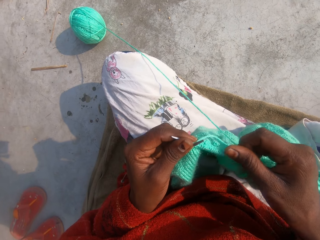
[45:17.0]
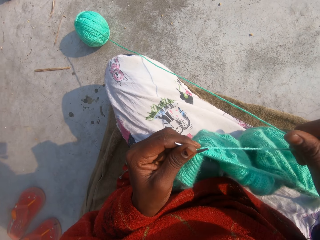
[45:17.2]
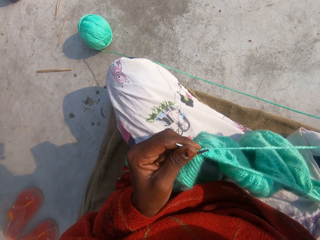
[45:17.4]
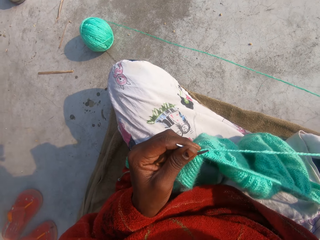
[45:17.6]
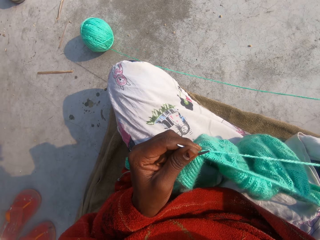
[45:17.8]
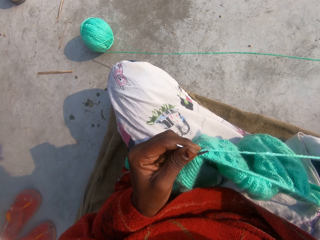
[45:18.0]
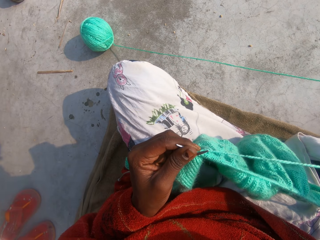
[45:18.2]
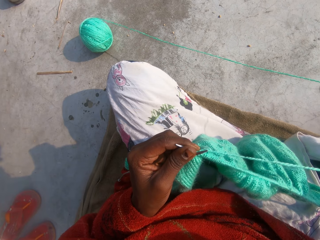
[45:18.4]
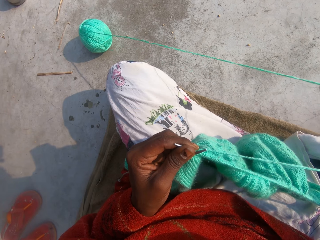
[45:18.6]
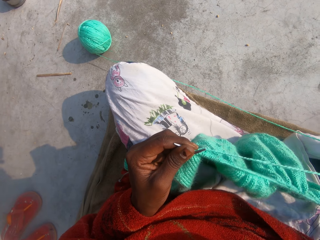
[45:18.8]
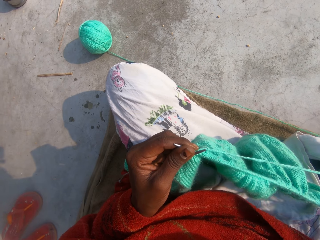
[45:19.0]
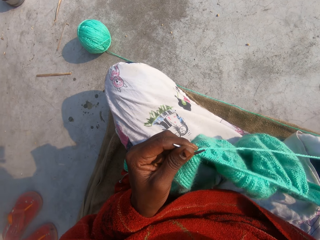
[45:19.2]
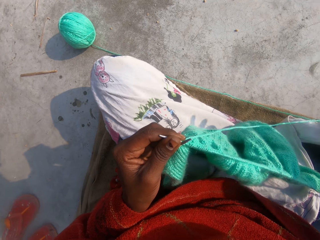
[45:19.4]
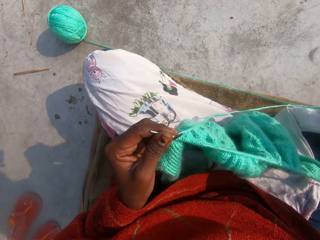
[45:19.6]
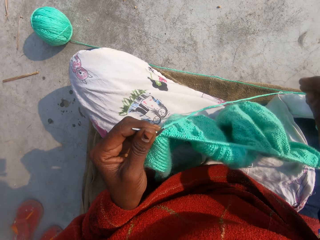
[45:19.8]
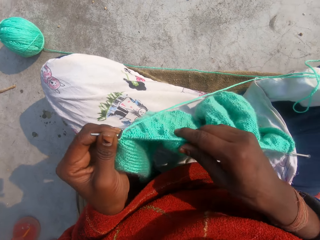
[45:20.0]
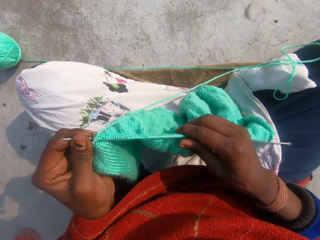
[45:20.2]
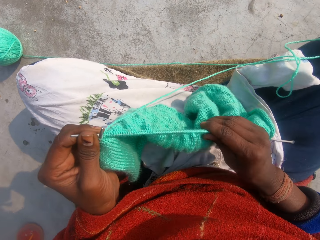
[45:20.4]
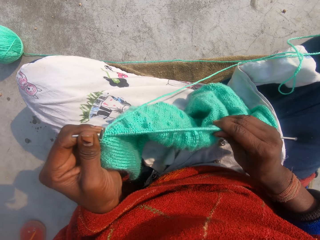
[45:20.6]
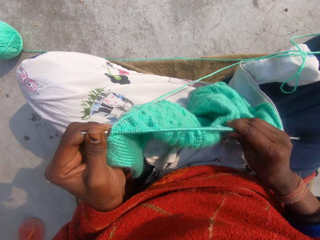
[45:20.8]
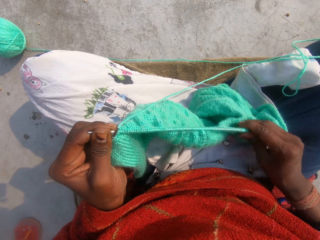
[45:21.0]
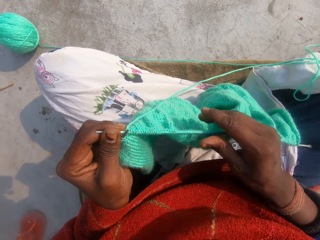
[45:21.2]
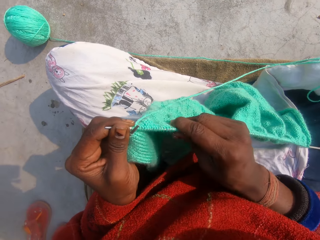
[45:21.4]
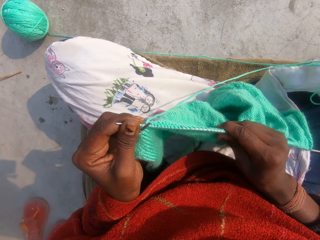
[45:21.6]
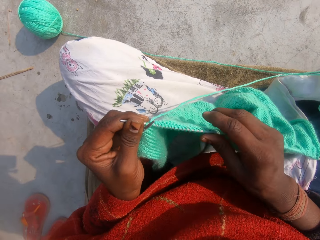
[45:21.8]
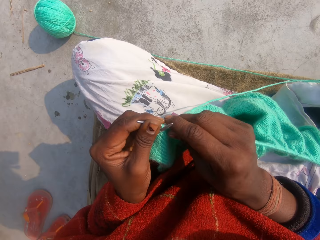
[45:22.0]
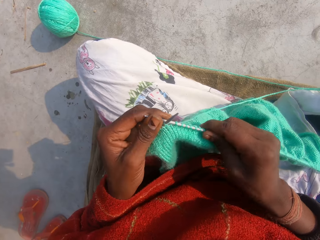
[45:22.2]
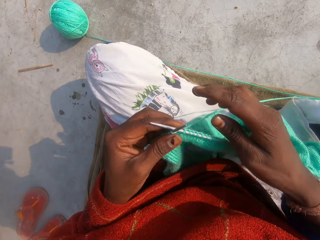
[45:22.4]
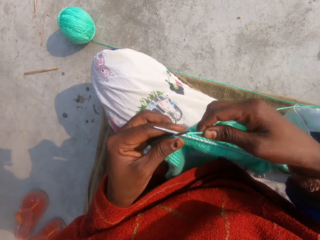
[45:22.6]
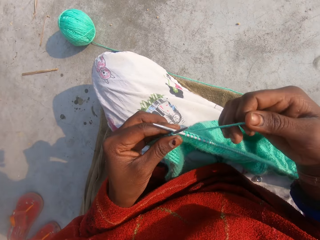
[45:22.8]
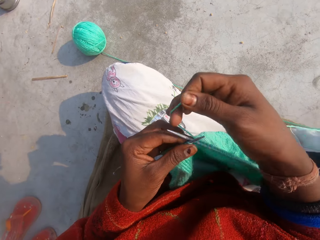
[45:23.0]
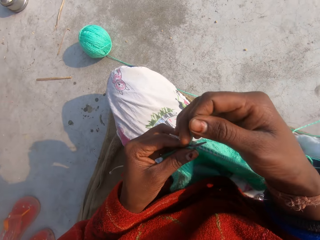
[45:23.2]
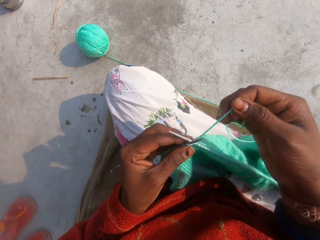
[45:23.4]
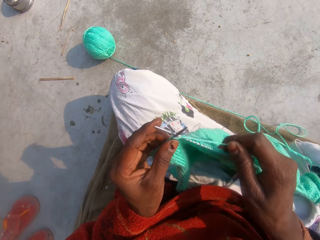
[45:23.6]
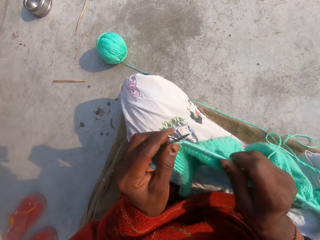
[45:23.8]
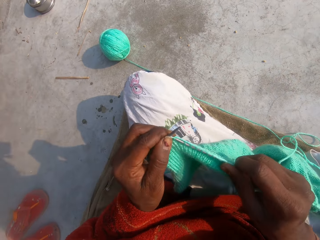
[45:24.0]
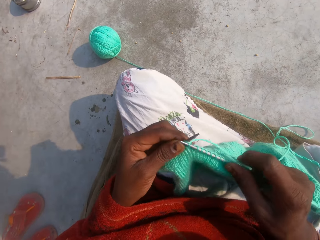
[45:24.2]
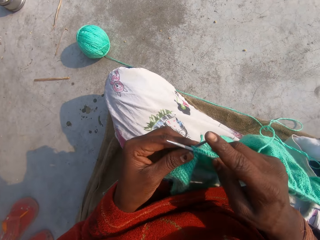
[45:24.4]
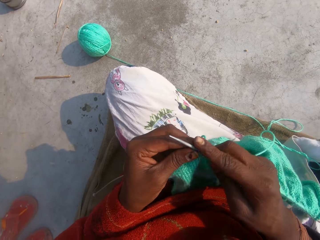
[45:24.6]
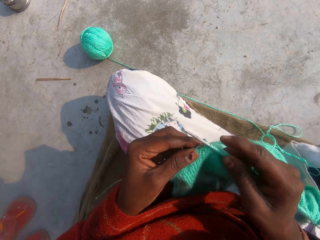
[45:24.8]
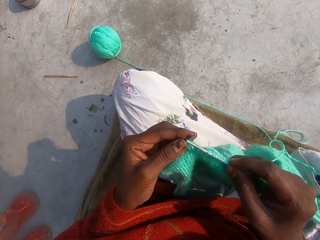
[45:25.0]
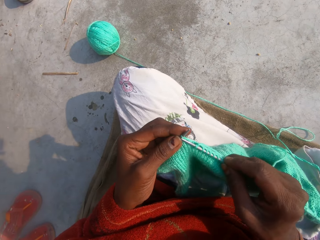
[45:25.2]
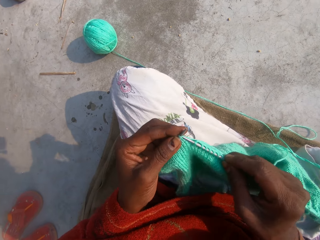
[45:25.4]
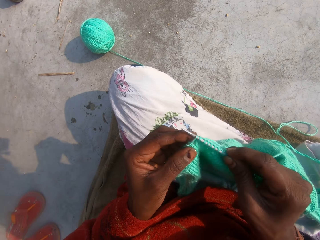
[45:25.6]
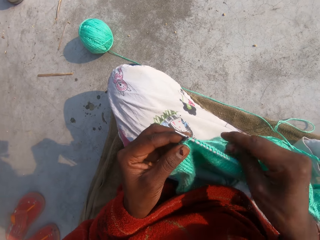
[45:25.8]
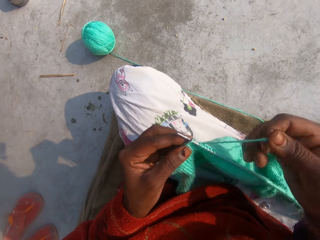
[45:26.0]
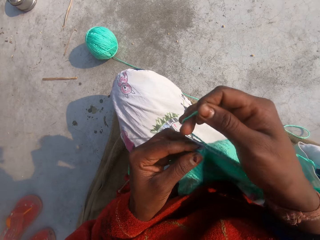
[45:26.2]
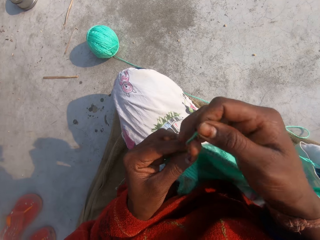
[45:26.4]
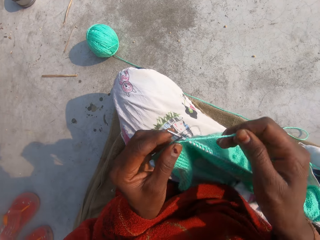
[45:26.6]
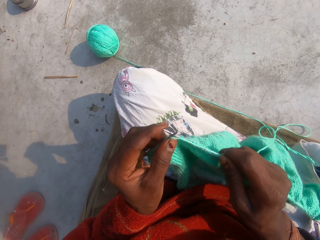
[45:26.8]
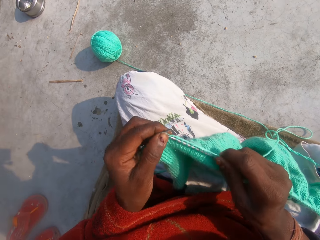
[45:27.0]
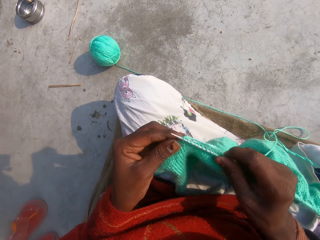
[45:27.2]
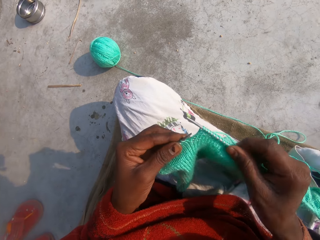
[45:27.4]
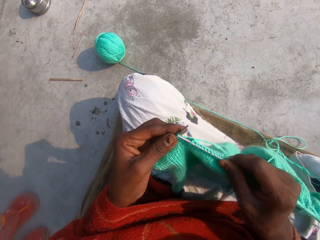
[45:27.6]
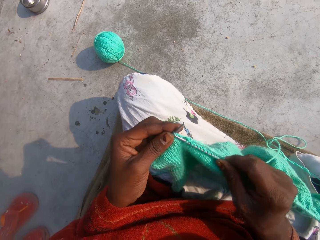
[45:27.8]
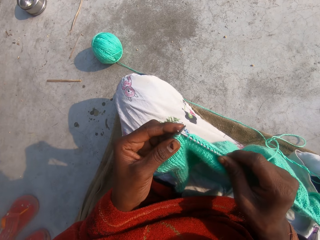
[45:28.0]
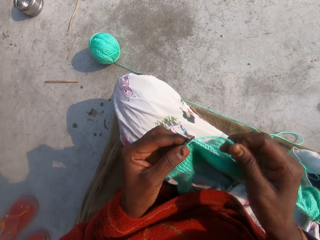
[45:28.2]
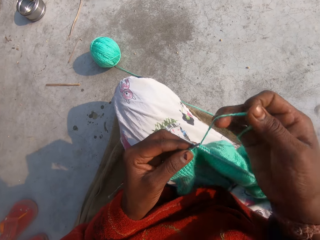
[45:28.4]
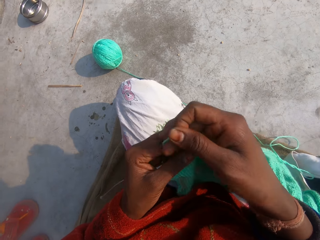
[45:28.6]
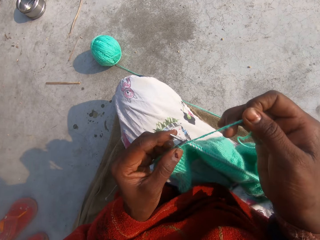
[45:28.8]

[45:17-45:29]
The camera wearer pulls the thread. She adjusts the wool on the knitting needle. She loops the thread. She knits the wool in her hands with the knitting needles. She loops the thread. She knits the garment.

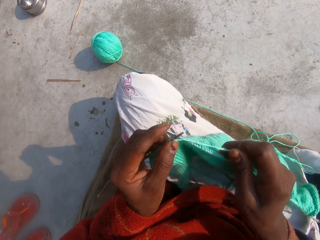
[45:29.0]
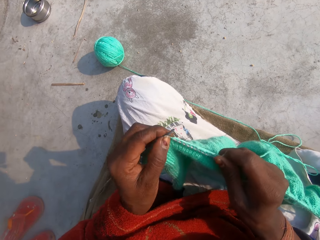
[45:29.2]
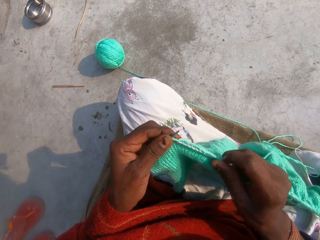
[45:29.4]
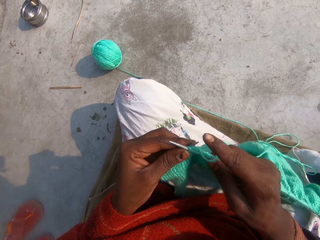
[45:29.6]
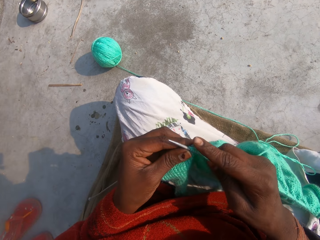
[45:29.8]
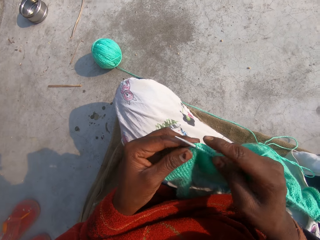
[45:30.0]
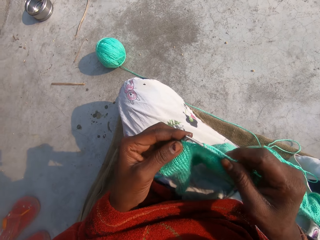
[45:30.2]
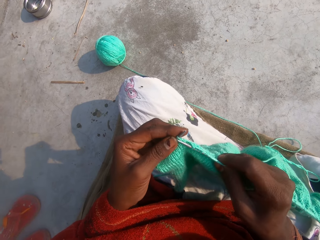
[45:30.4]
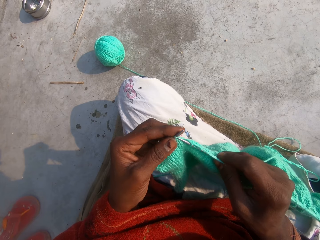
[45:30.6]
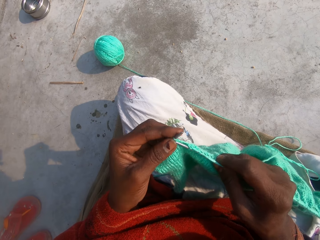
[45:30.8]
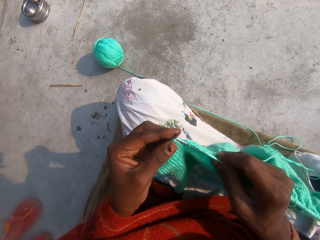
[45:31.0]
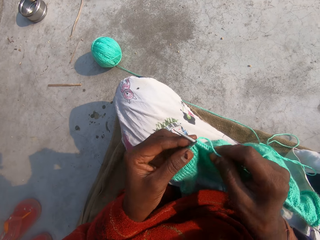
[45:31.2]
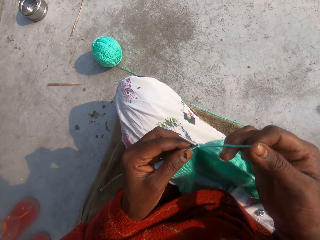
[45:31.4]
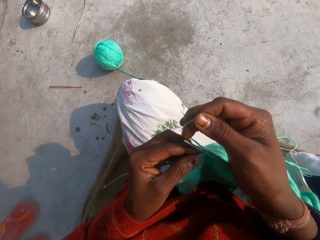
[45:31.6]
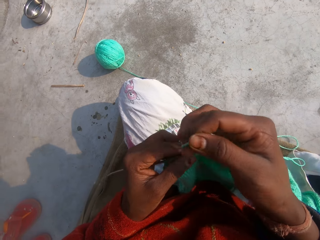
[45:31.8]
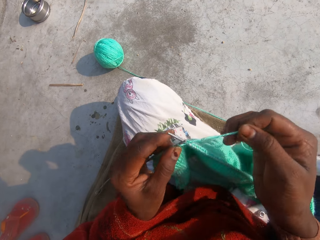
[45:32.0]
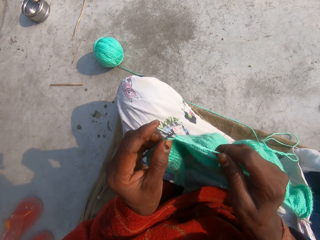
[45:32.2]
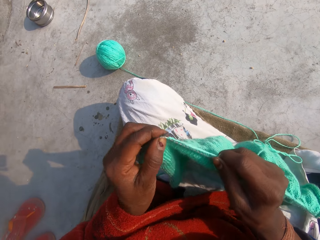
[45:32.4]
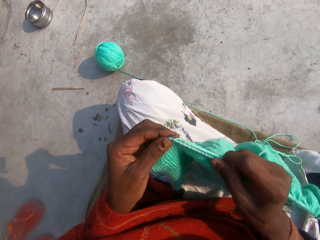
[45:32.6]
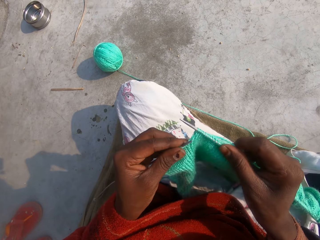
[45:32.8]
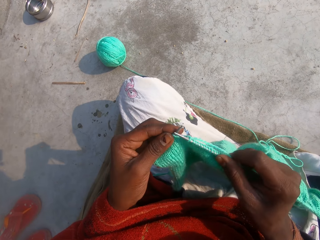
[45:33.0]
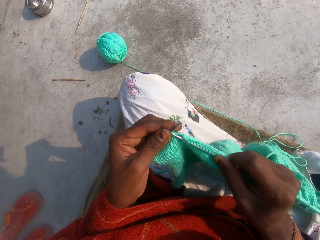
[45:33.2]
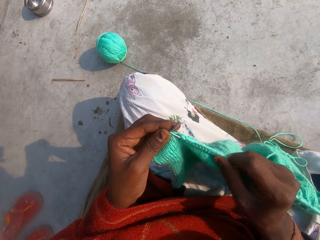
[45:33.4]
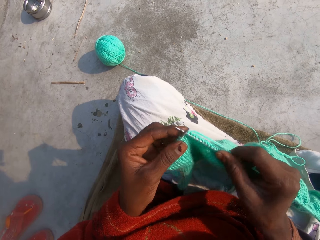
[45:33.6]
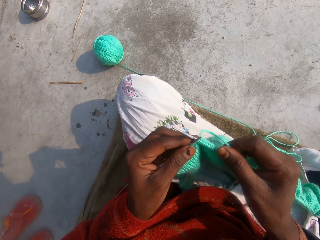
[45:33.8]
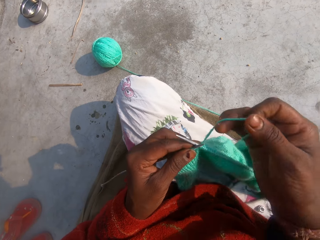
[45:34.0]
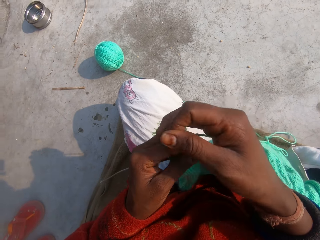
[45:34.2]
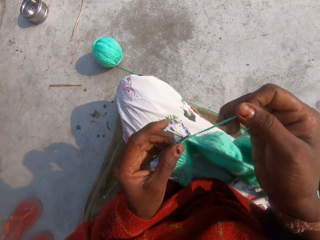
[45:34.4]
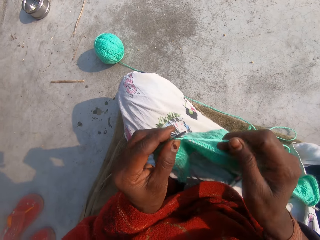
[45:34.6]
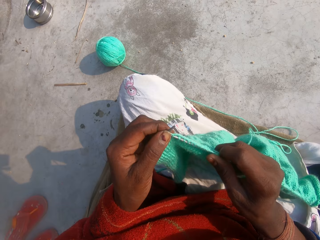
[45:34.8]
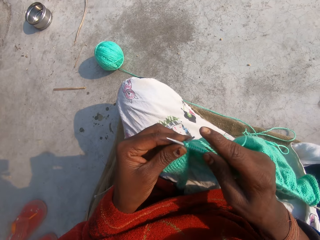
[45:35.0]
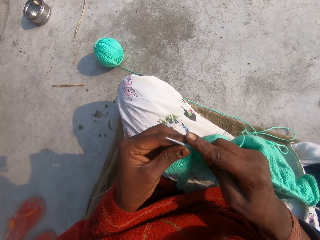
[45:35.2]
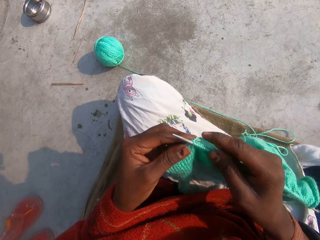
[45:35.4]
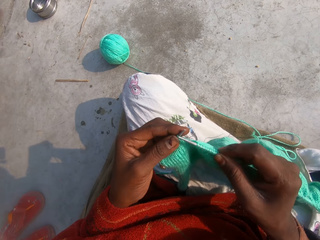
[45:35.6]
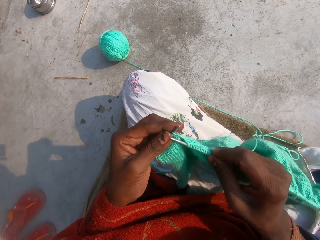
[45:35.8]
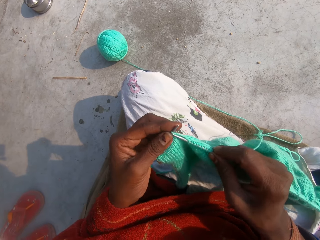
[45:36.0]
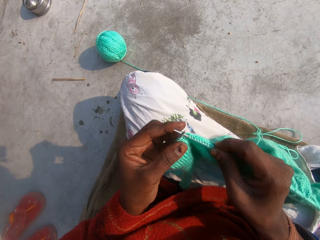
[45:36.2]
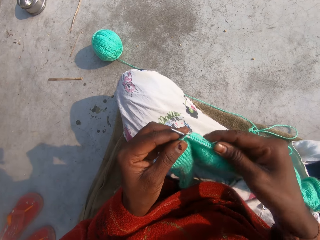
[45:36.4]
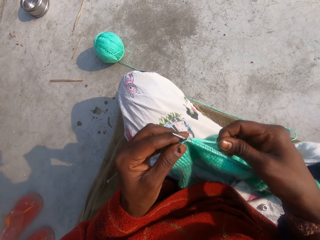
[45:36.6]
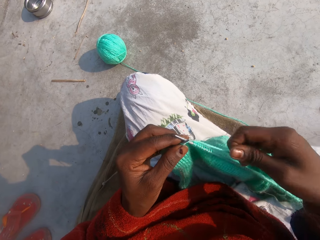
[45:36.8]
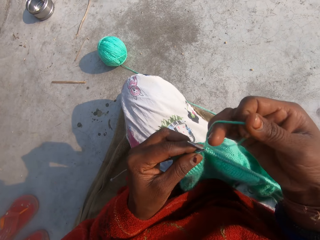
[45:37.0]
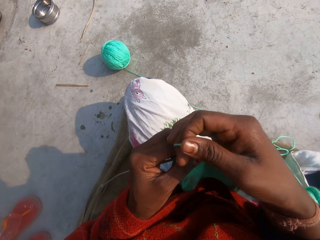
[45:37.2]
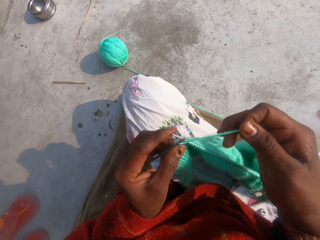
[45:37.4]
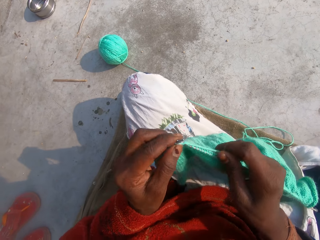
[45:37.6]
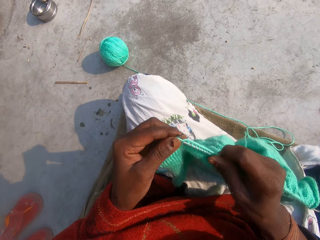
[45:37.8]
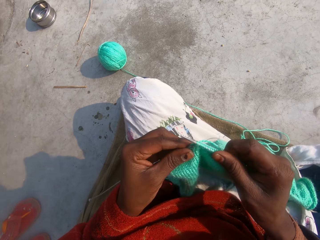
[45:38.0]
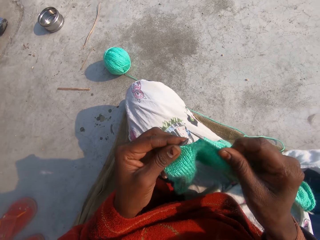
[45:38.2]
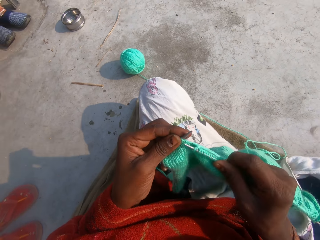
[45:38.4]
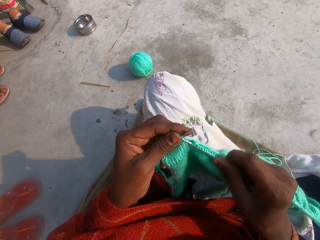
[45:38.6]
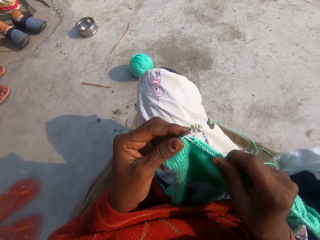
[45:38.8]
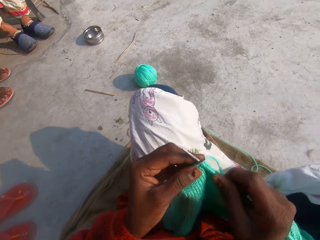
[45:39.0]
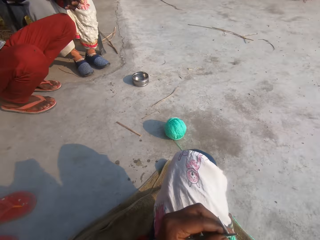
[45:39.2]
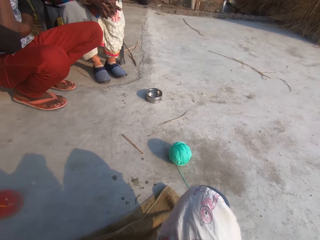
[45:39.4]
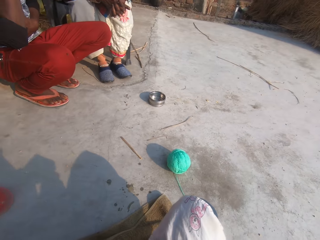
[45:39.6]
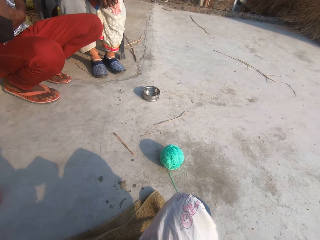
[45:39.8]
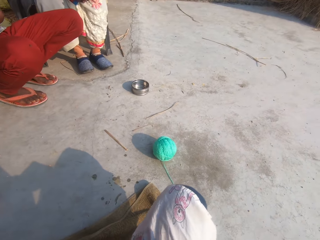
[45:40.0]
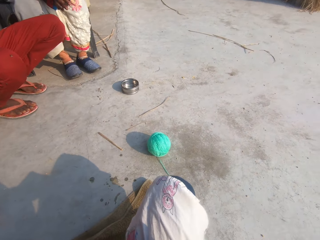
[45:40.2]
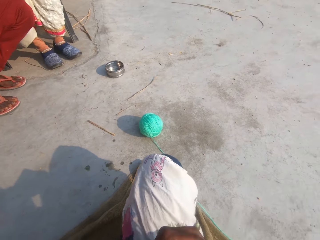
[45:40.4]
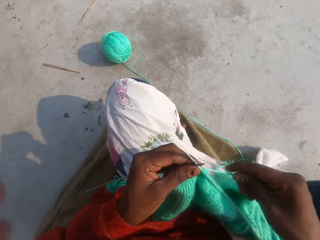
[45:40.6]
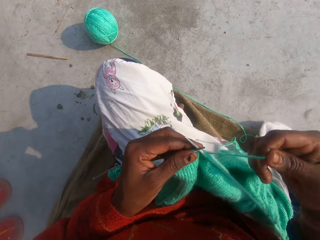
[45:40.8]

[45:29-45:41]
The camera wearer loops the thread. They knit the garment. They loop the thread. They knit the garment. They loop the thread. They knit the garment. They loop the thread. They knit the garment. A person squats on the ground. Another person sits on the chair.
